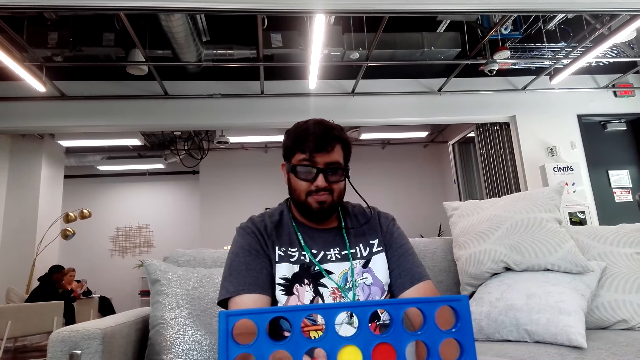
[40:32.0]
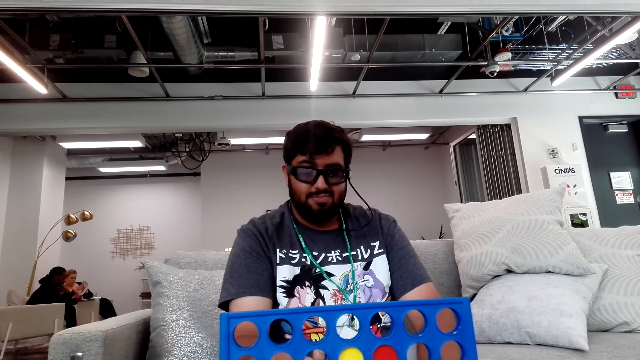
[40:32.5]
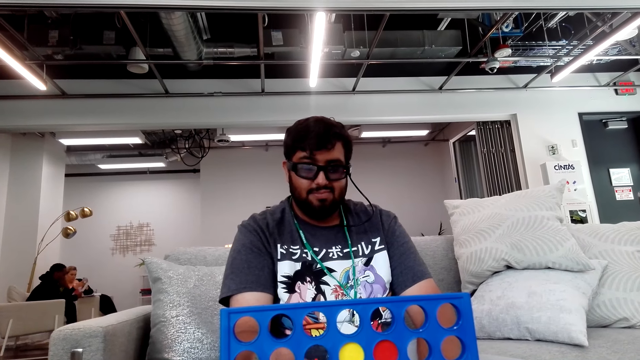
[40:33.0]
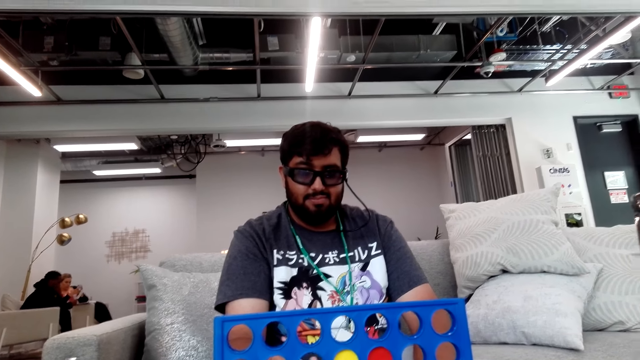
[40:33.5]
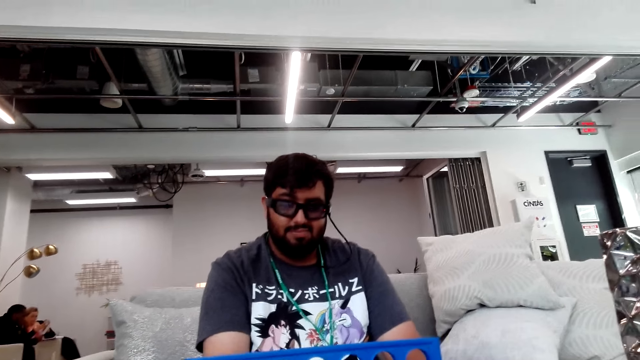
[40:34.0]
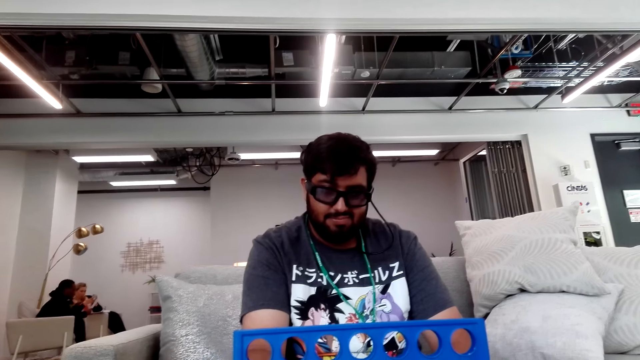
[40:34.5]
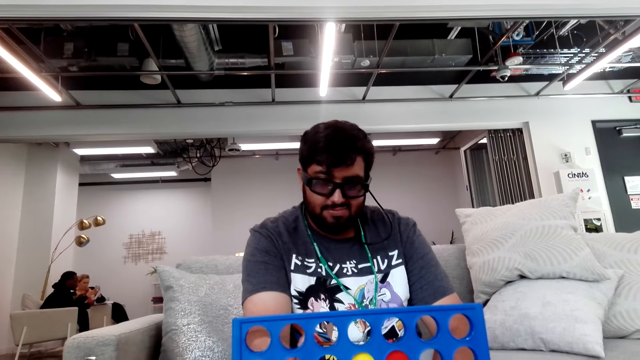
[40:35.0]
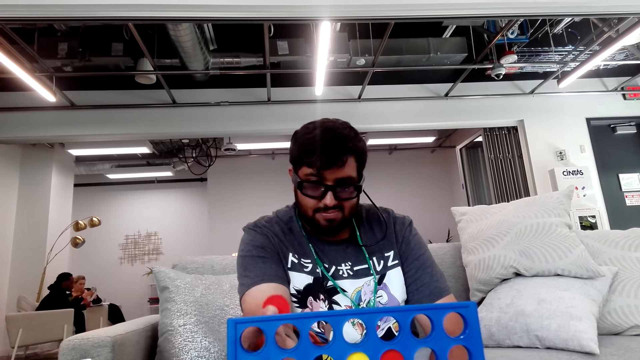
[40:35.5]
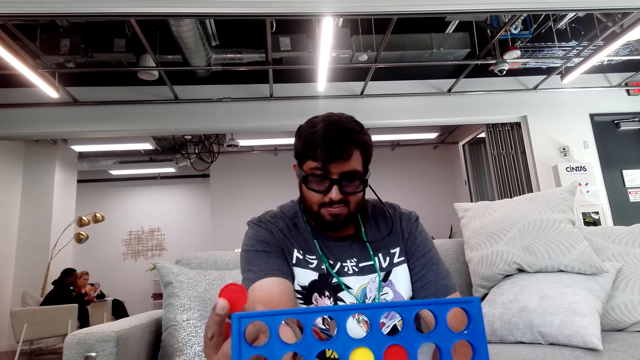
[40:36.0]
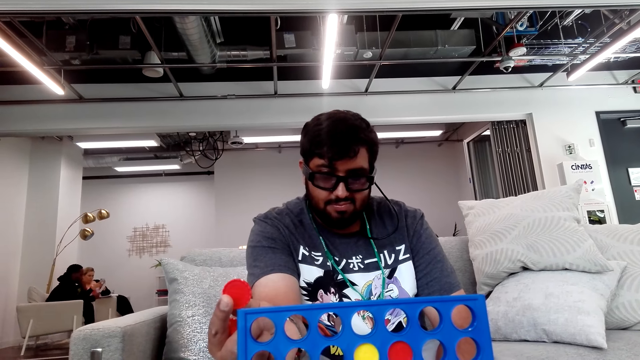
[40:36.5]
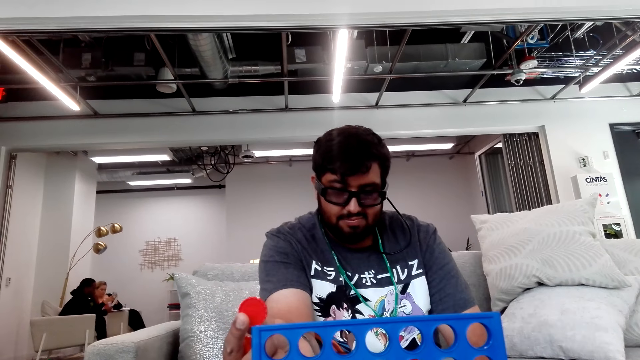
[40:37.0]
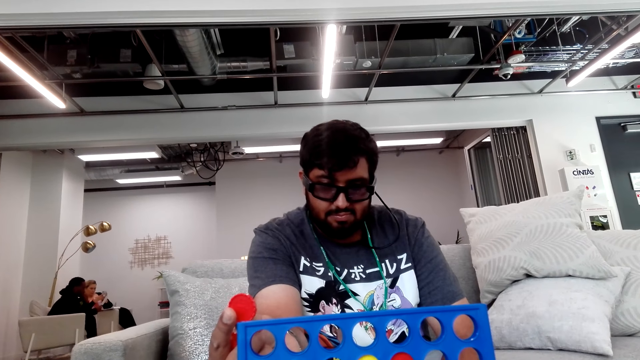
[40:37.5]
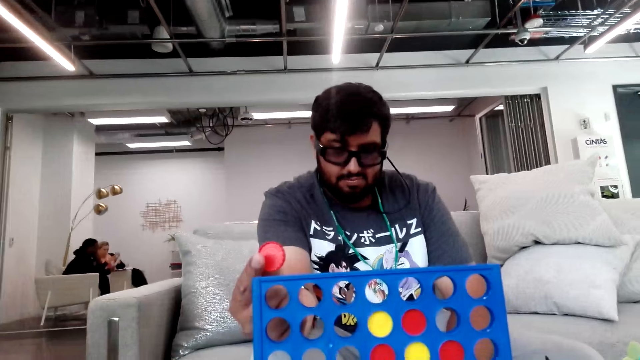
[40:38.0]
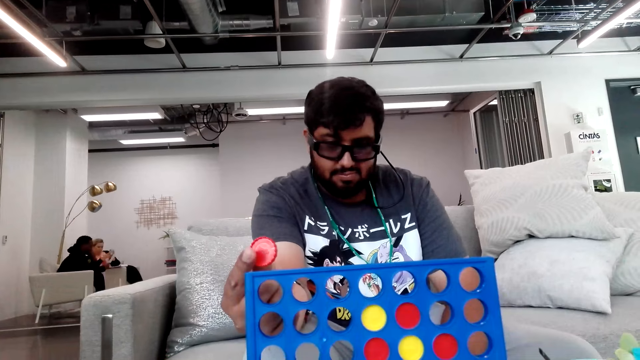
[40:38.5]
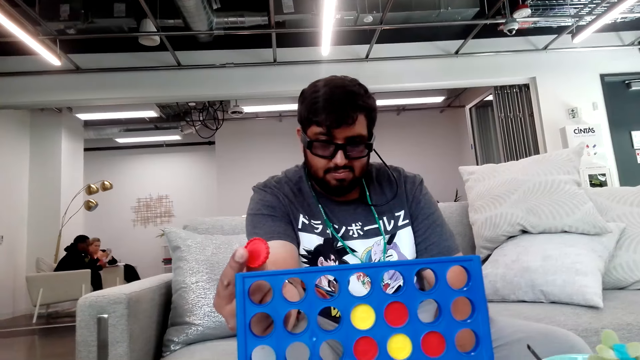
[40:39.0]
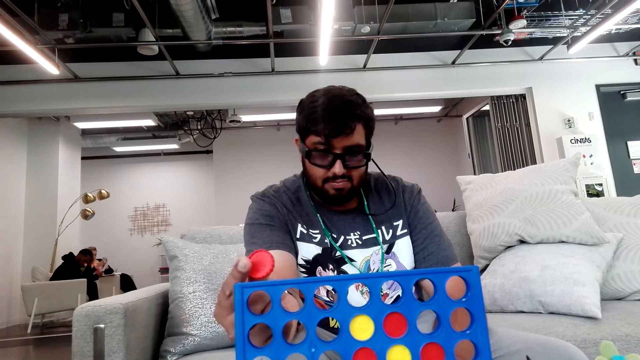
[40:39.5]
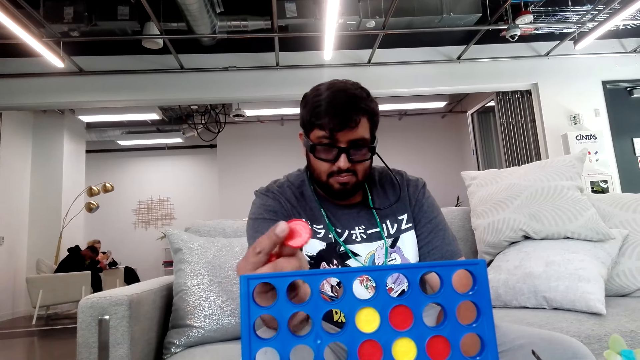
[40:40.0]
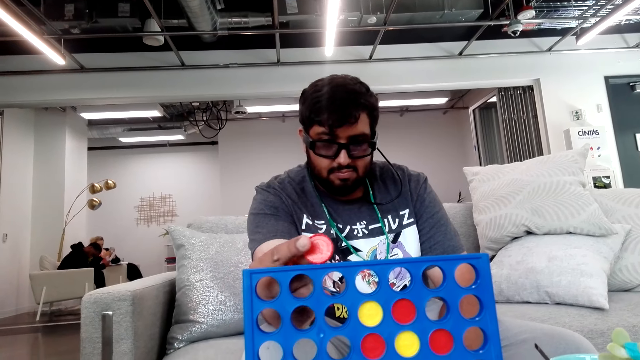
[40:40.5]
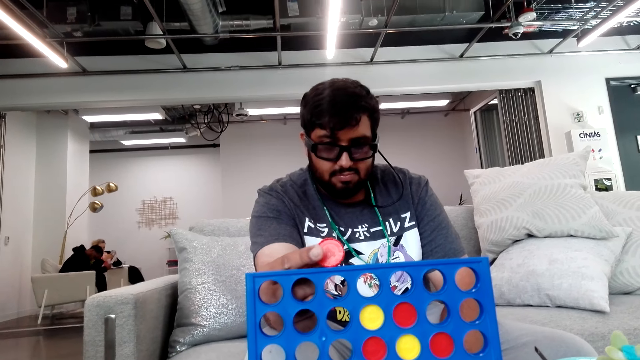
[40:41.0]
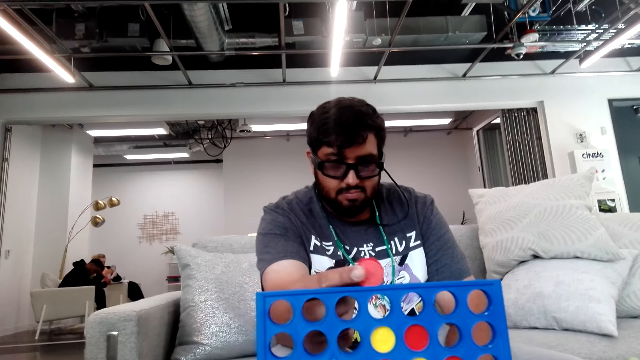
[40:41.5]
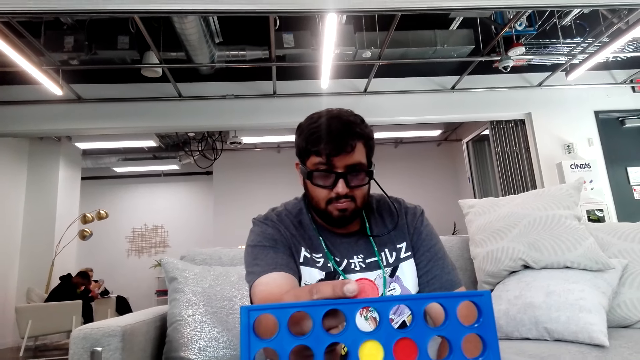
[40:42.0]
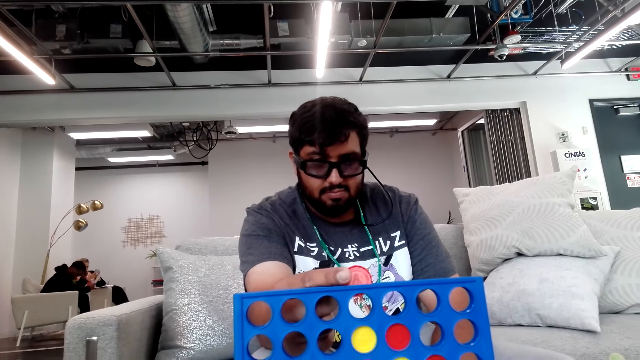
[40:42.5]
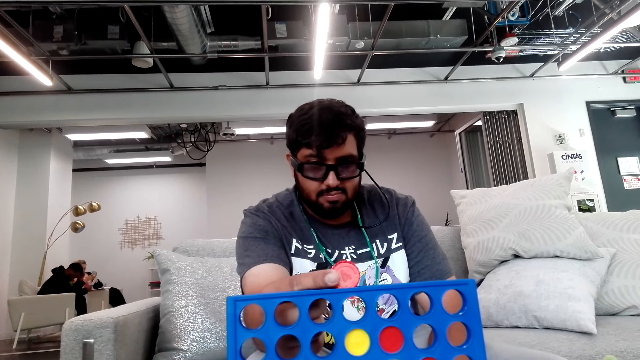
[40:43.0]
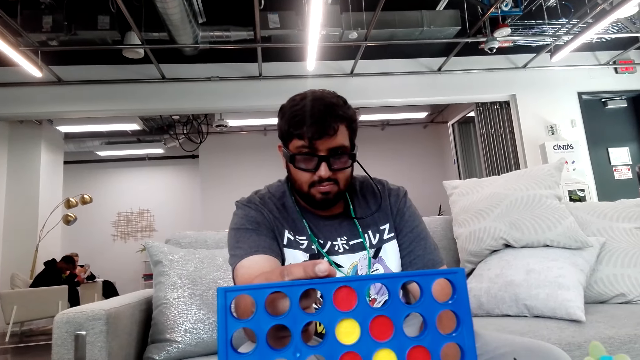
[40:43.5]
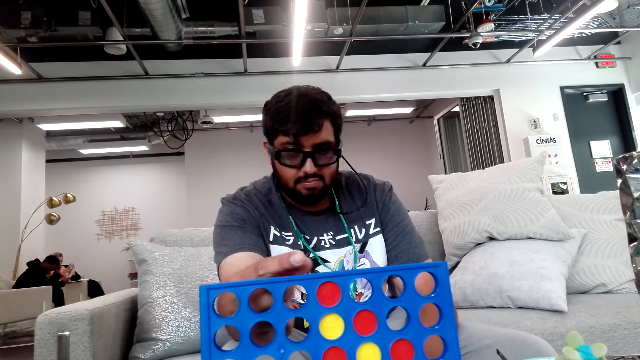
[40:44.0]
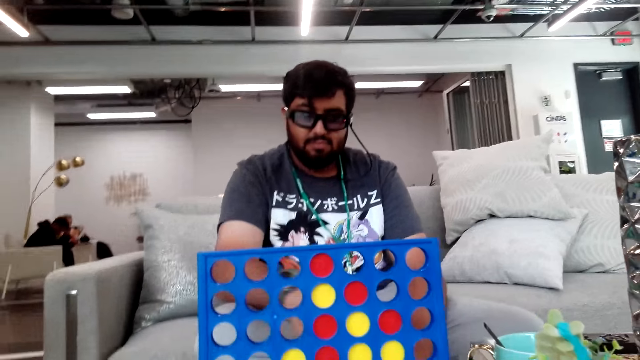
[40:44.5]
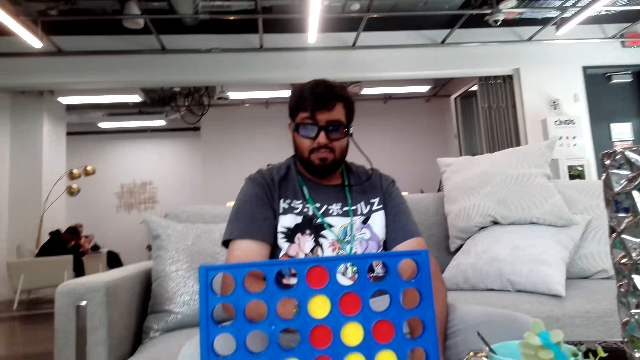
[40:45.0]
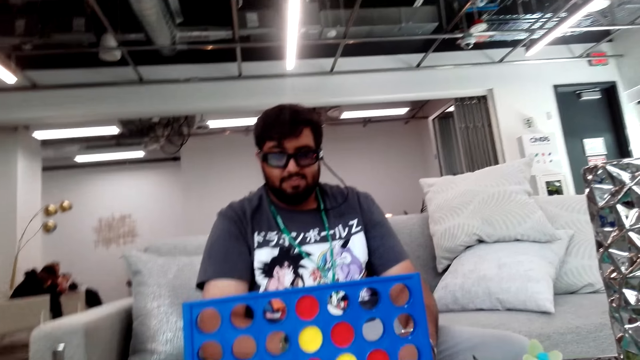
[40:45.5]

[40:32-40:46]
A man drops the board game chips in the board game stand.

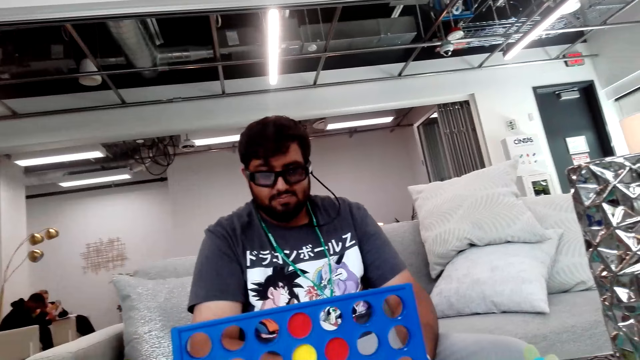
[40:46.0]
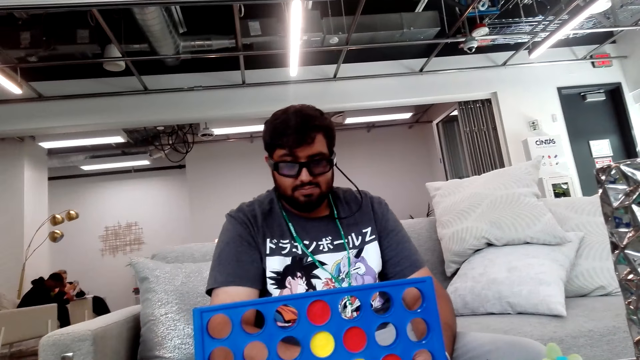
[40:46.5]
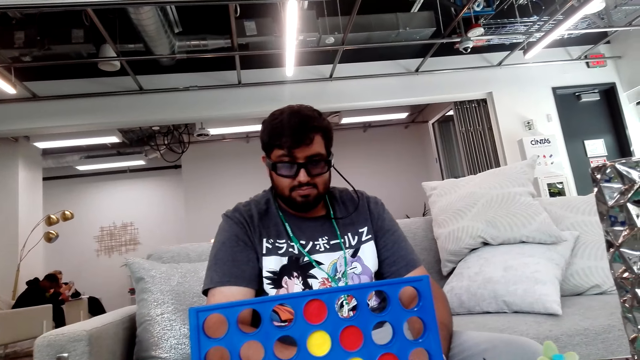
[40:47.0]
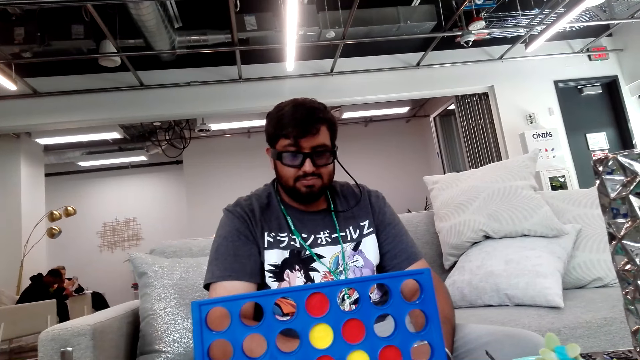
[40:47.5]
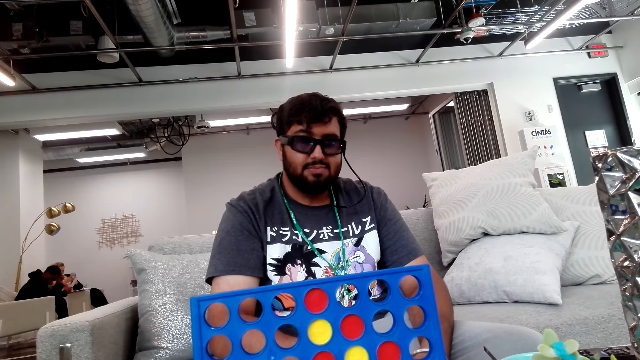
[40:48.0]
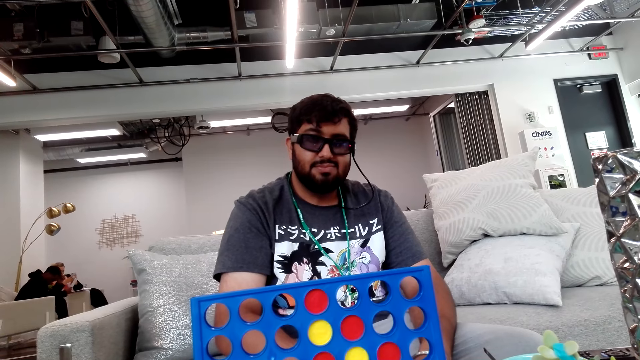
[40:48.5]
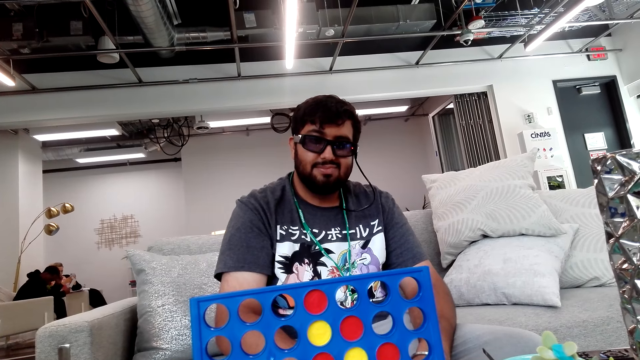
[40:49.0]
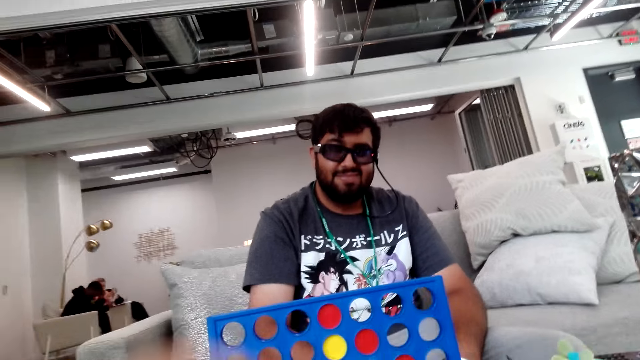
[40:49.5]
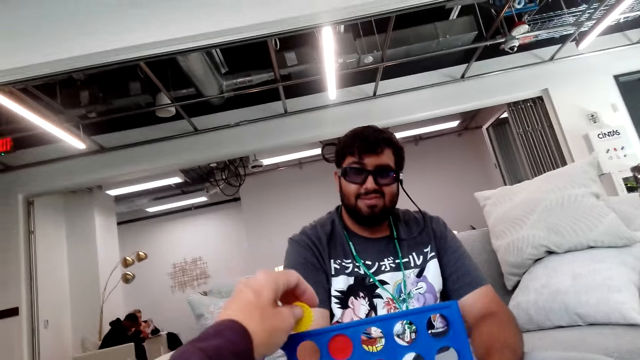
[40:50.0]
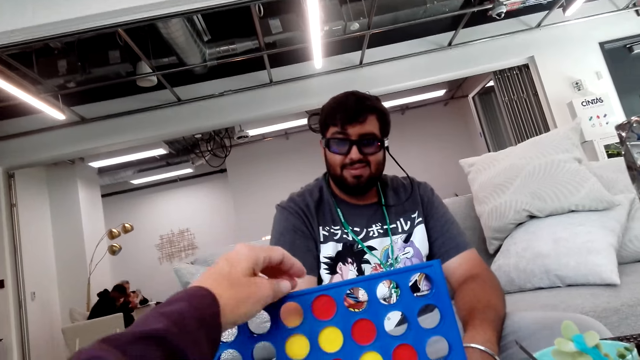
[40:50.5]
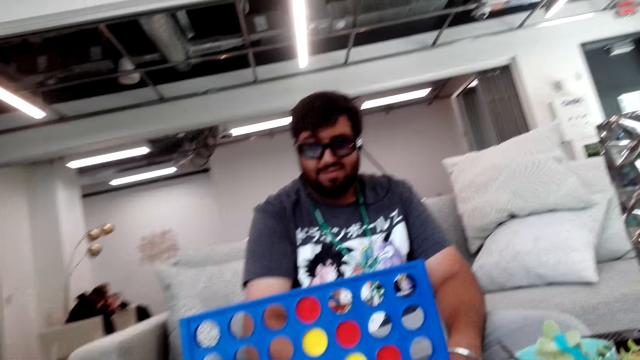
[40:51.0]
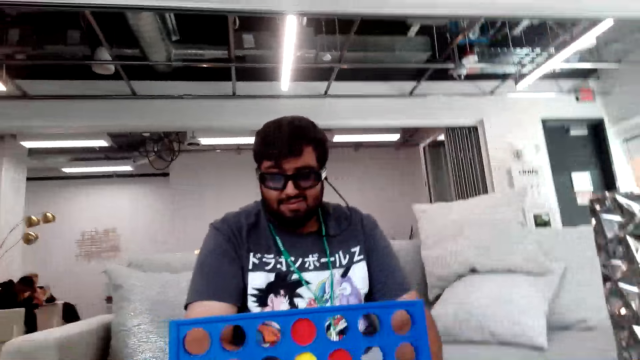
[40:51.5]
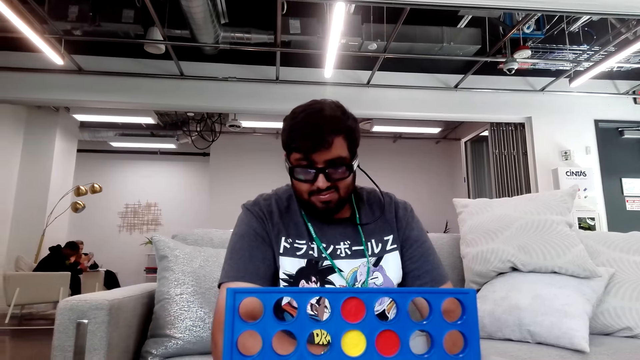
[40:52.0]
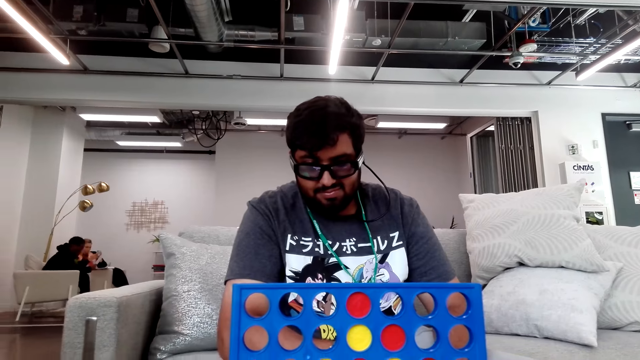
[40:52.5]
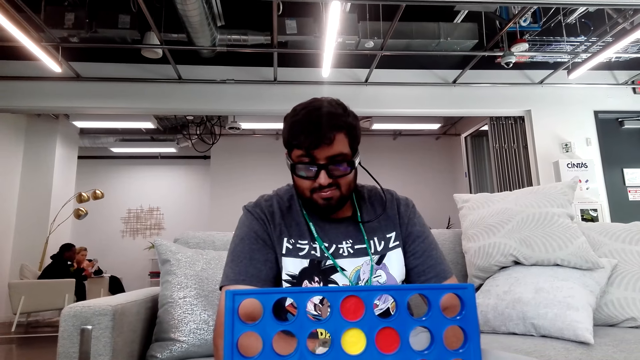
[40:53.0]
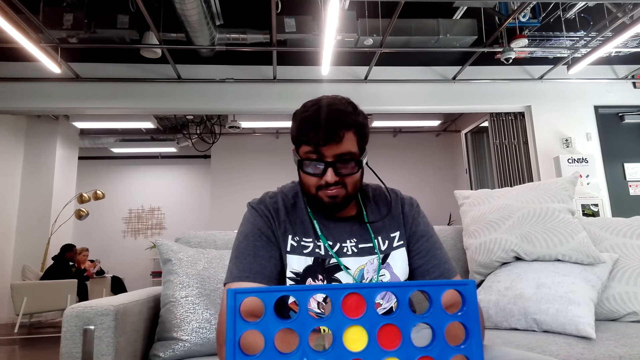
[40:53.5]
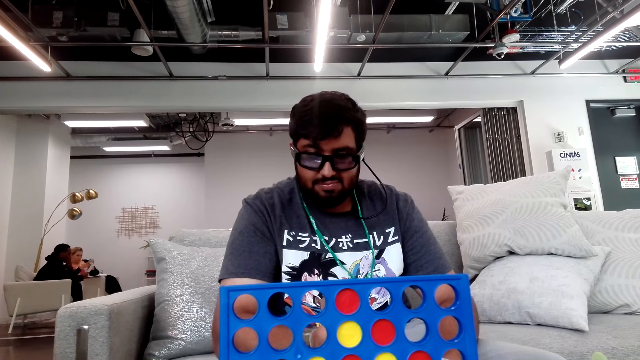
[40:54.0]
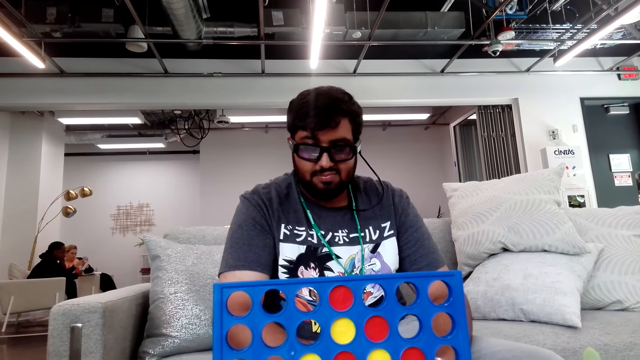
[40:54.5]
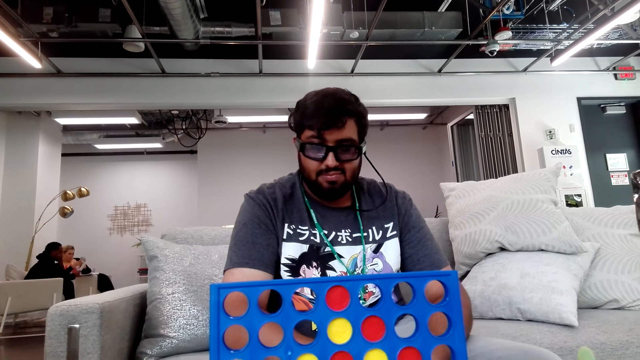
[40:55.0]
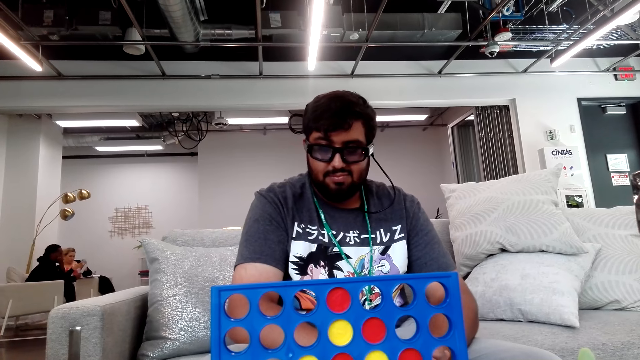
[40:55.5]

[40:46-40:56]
The camera wearer puts a chip in the Connect 4 board. A person shuffles chips.
